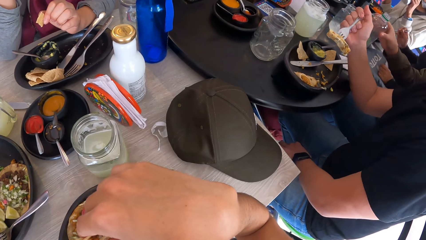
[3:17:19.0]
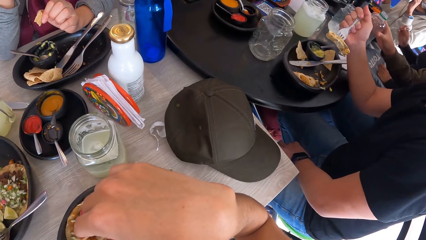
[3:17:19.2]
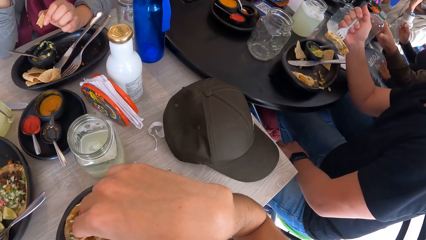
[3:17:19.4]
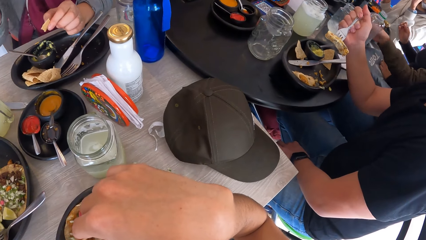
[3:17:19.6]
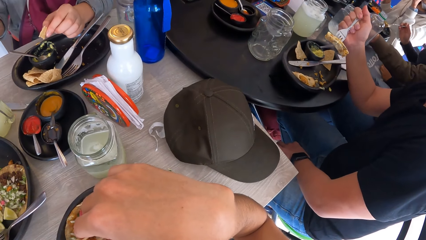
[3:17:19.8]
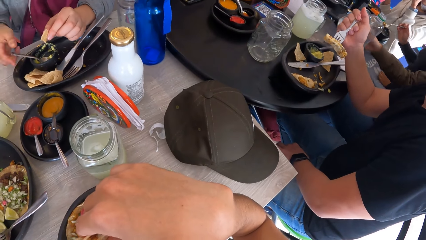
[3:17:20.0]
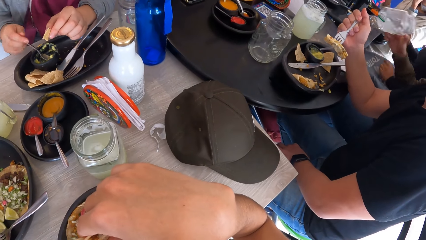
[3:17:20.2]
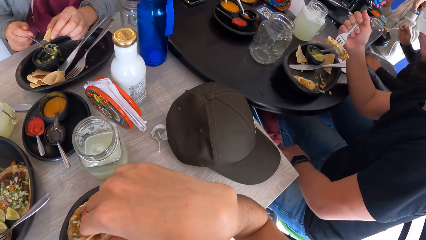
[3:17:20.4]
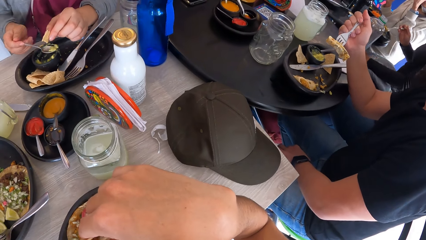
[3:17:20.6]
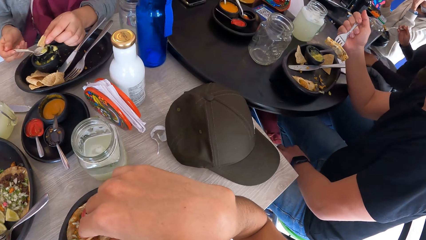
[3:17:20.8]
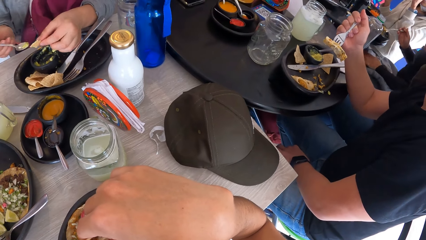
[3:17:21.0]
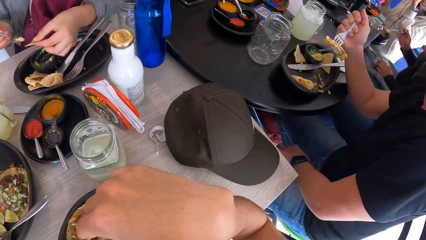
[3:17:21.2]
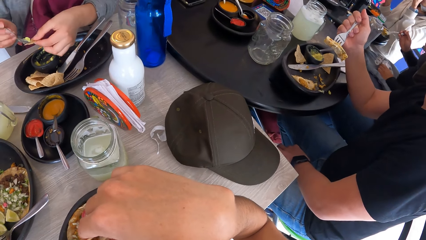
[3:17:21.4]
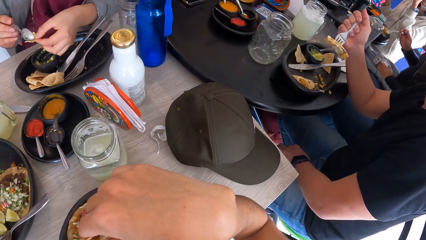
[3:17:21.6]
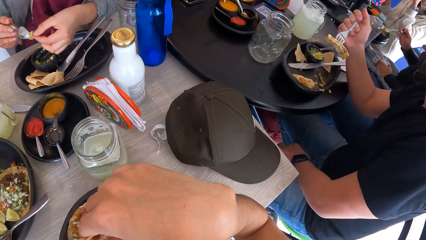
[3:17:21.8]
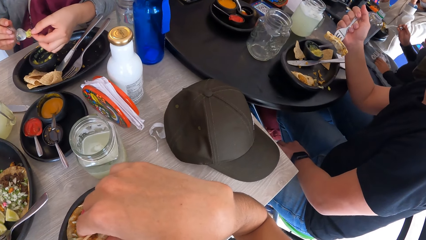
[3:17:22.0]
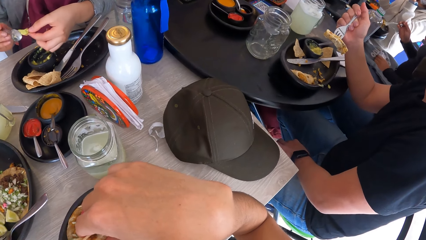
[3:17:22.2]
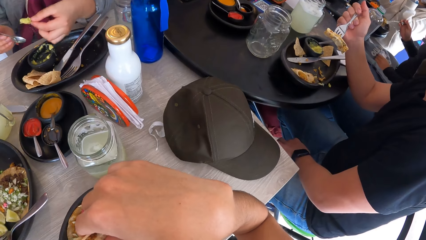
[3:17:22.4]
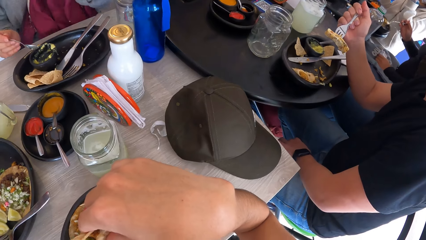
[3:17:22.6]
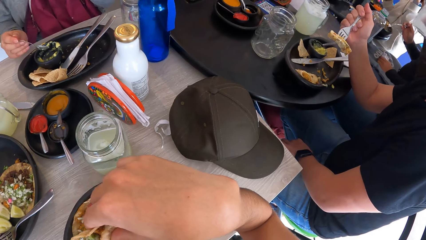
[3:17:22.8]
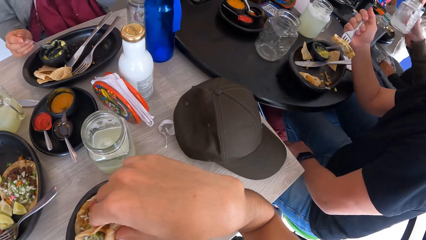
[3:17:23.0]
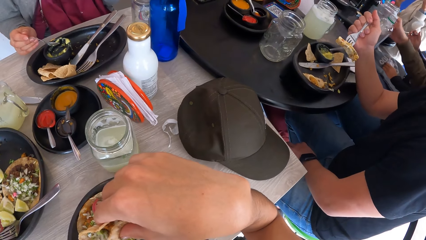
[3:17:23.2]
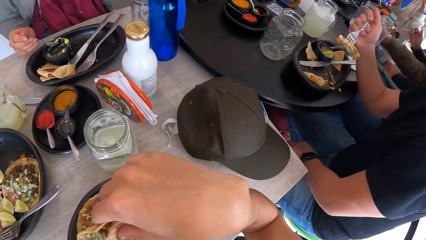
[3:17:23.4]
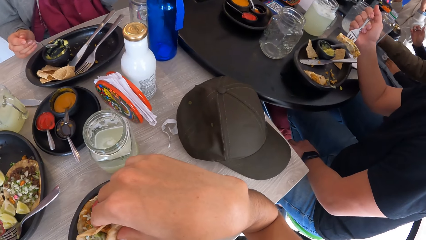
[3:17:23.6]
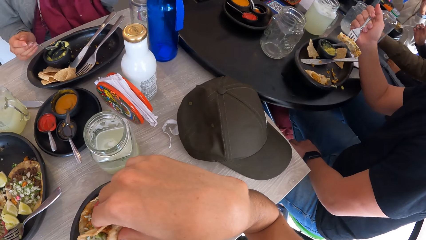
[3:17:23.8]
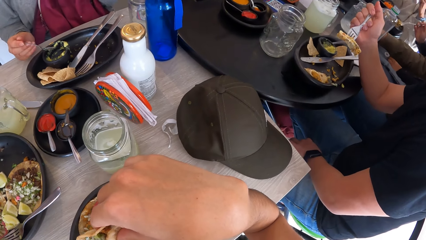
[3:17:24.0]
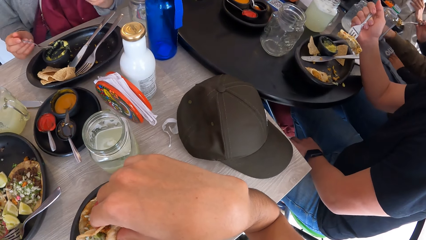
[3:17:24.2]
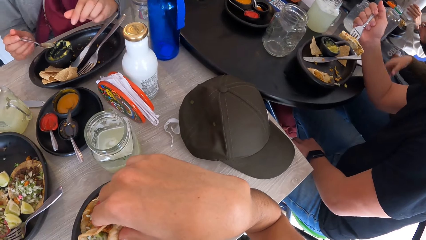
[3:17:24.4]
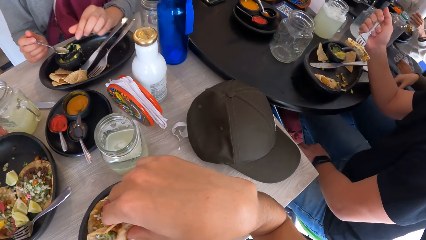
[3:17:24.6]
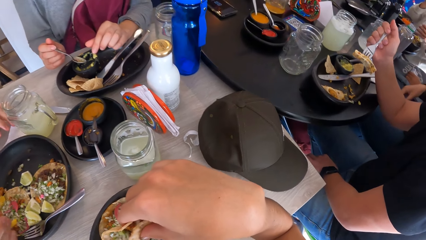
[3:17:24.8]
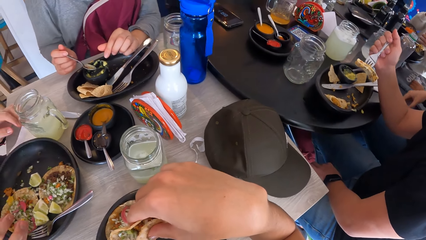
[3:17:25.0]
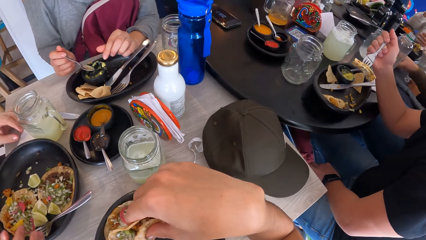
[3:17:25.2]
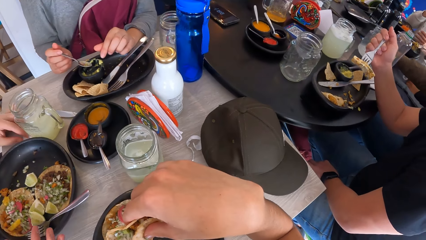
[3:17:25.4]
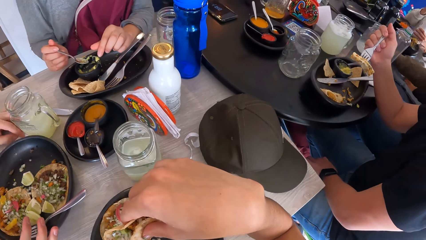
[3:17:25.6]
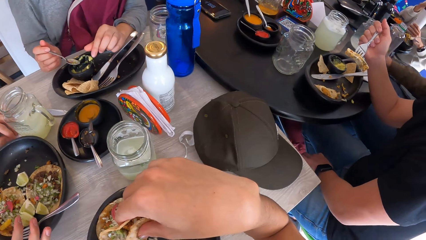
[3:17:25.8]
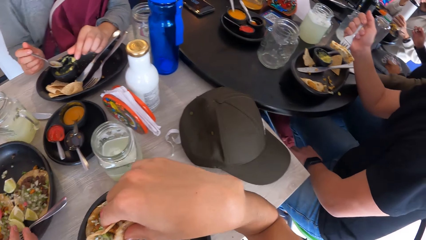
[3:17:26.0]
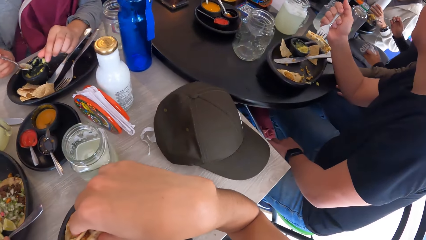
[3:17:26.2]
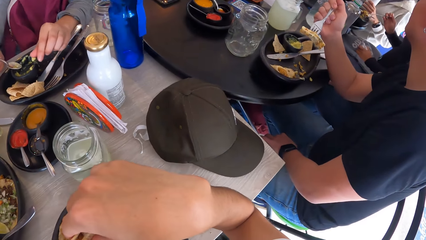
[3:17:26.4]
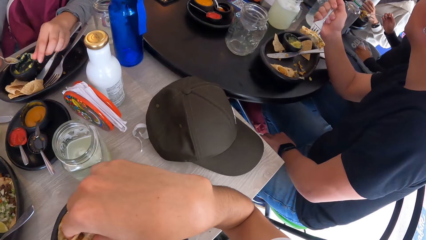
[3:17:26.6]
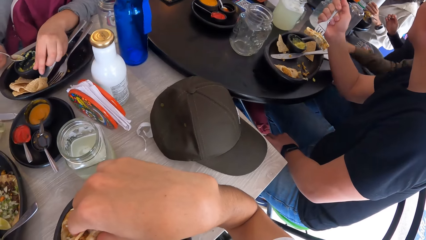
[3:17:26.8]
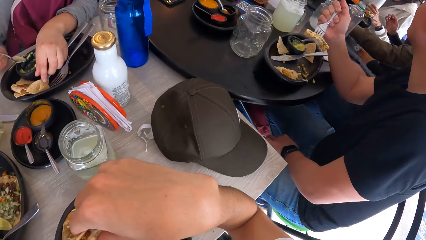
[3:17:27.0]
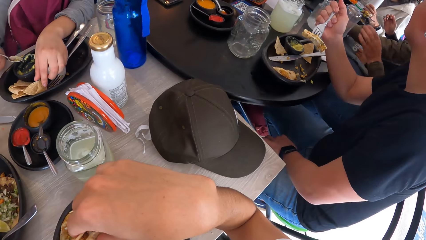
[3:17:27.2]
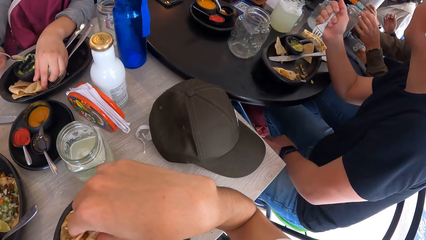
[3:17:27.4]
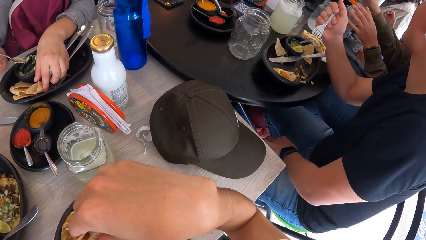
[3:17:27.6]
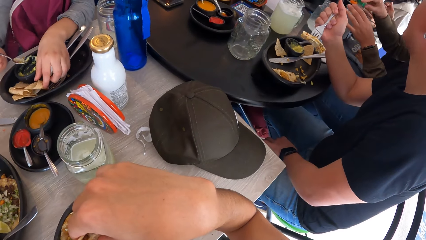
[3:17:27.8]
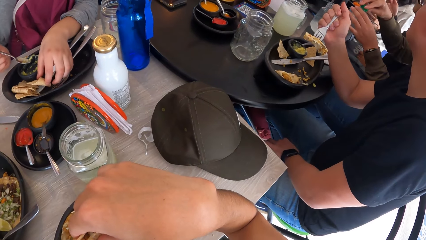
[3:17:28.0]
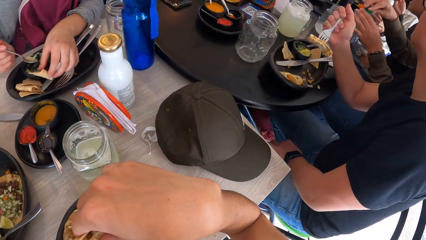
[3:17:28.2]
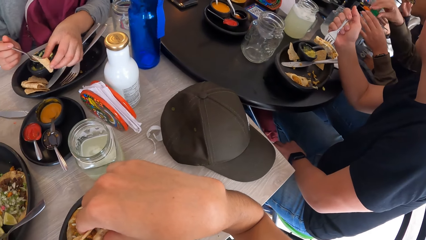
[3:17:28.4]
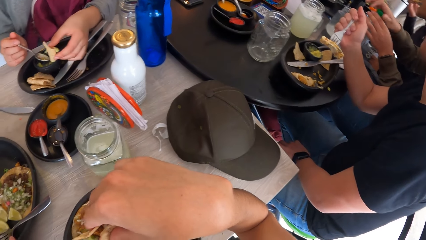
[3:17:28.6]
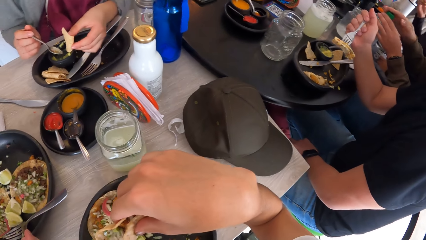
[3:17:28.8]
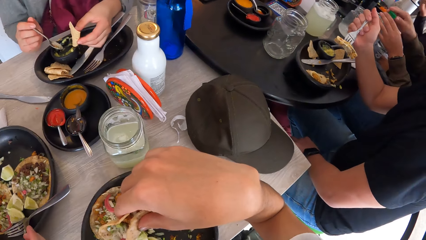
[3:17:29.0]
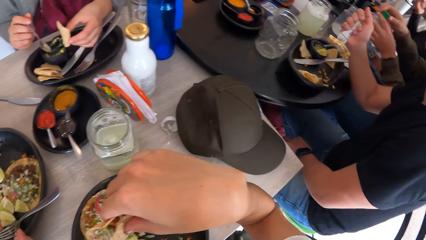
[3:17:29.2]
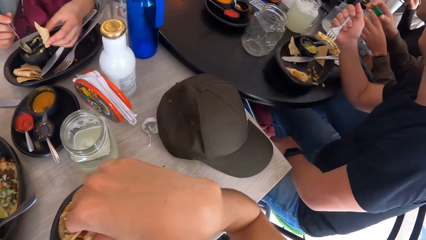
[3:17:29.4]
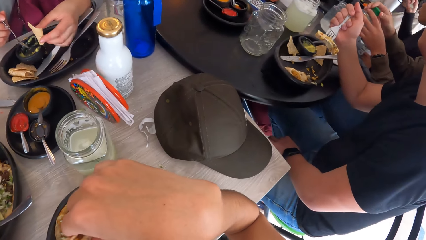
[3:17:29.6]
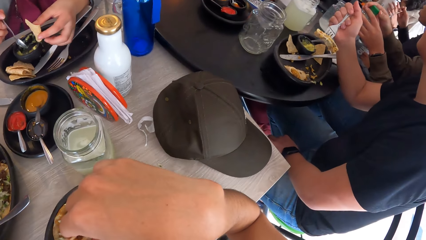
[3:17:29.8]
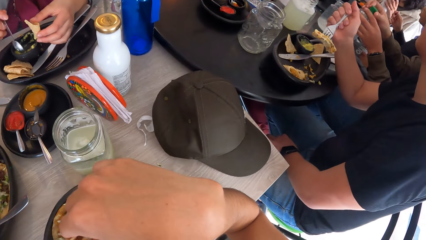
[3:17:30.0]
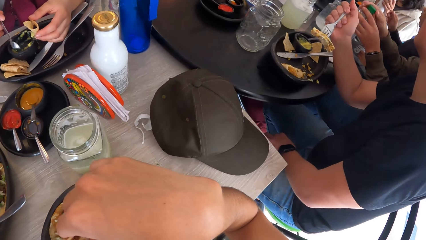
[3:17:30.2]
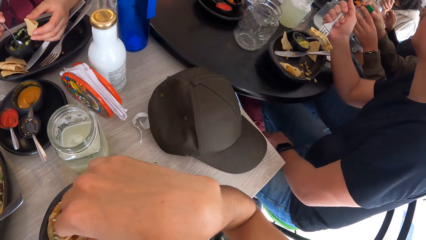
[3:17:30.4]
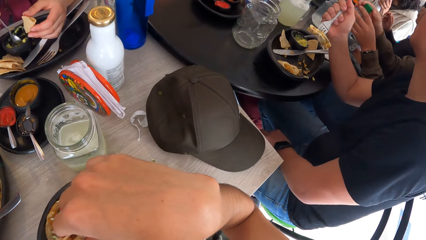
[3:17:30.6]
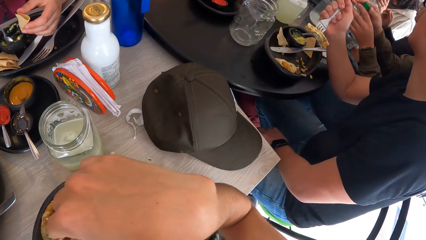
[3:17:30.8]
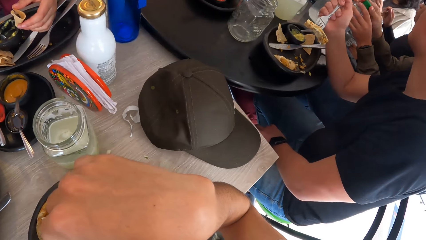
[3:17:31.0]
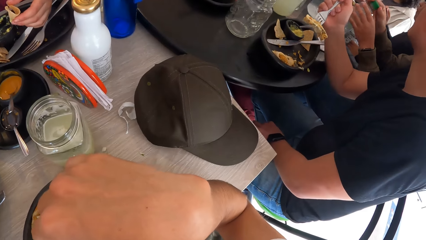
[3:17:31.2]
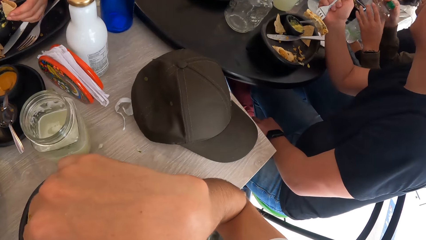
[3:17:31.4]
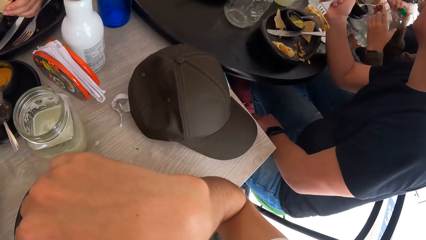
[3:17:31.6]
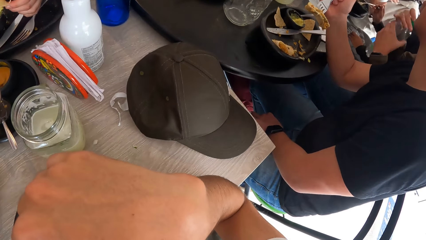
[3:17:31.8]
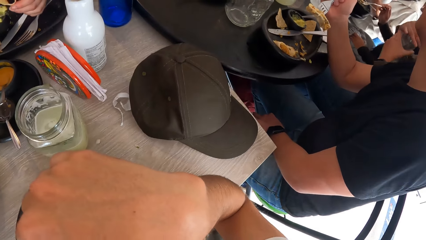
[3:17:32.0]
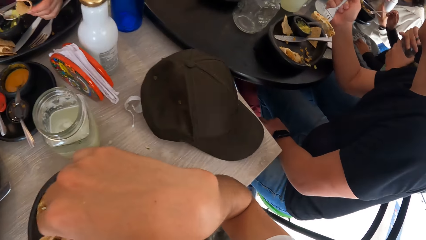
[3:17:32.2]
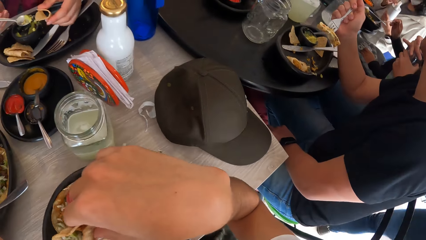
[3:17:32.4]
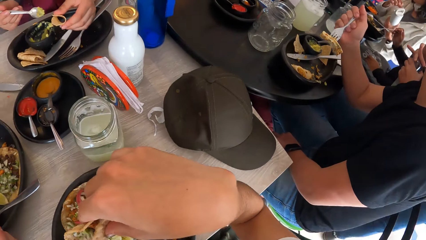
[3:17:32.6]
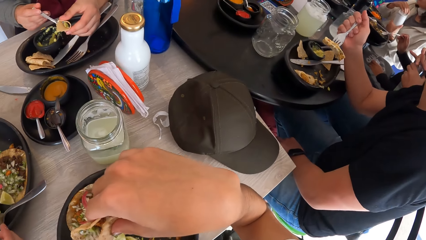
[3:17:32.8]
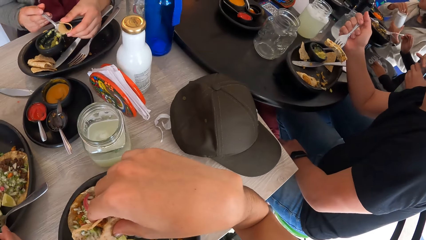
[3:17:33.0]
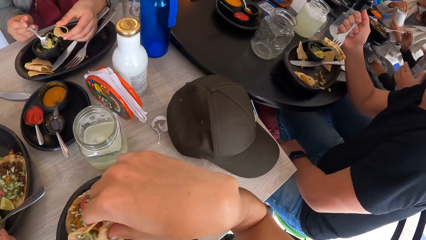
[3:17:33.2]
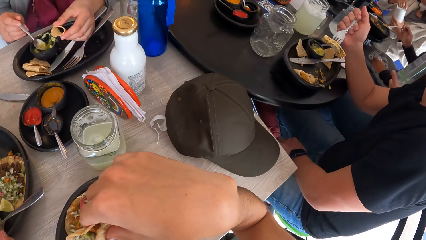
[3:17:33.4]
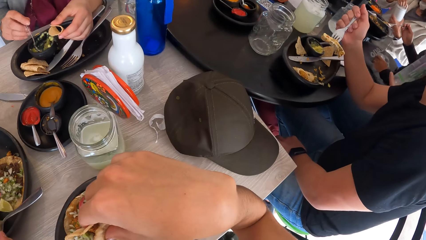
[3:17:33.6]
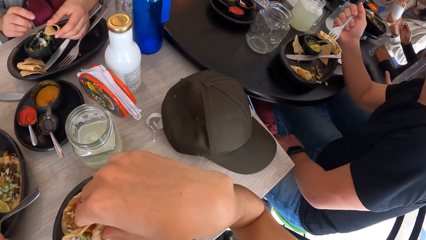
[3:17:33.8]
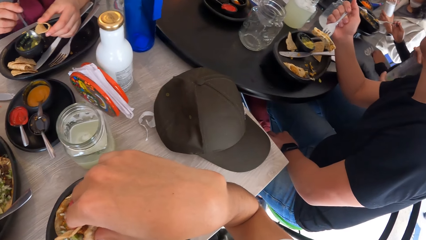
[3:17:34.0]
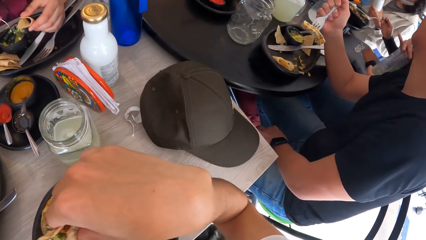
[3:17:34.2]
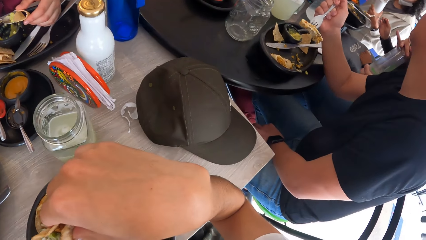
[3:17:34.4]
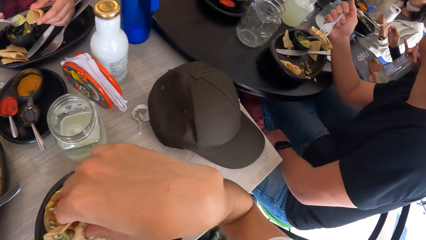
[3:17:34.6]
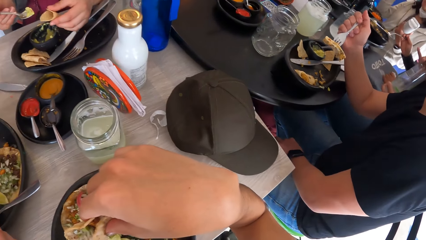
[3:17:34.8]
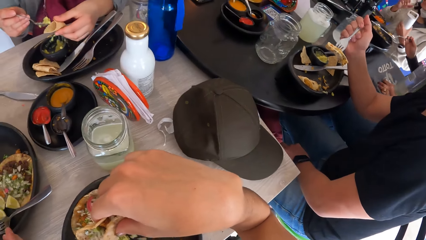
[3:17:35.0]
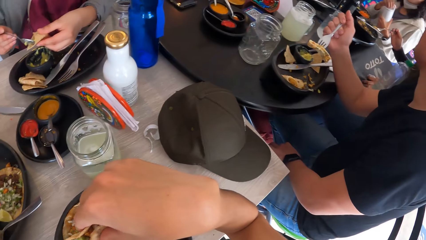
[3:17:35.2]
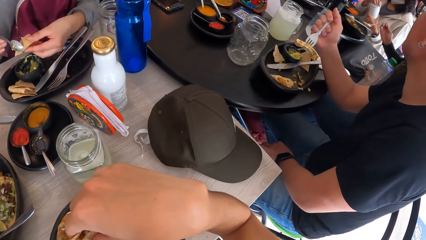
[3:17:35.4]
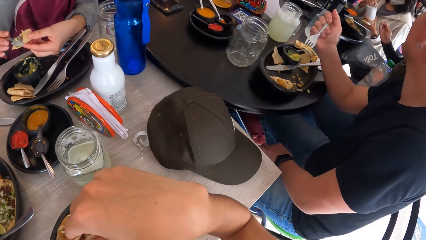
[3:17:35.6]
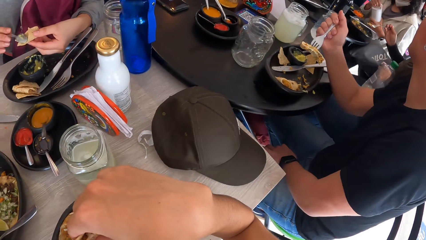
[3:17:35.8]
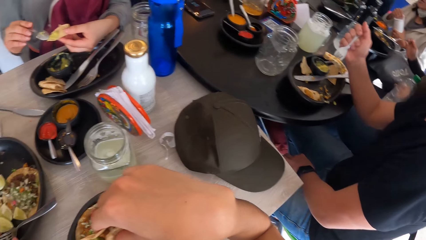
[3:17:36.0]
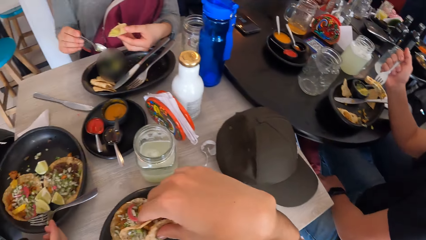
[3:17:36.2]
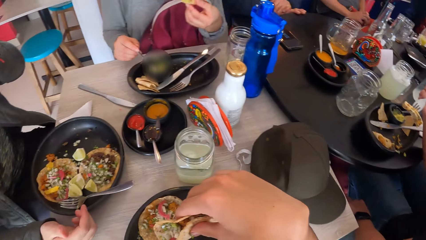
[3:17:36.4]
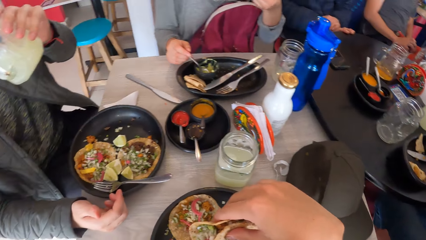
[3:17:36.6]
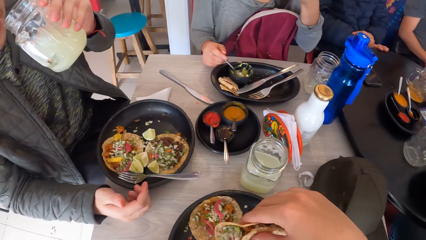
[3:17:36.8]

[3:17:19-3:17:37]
The woman holds the spoon in the bowl with her right hand. The woman scoops sauce from the bowl with the spoon in her right hand. The woman puts the sauce on the chip in her left hand with the spoon in her right hand. The woman picks up a chip from the plate with her left hand. The woman scoops sauce from the bowl with the spoon in her right hand. The woman puts the sauce on the chip with the spoon in her right hand.
